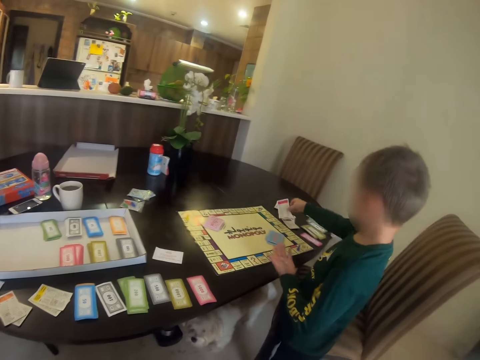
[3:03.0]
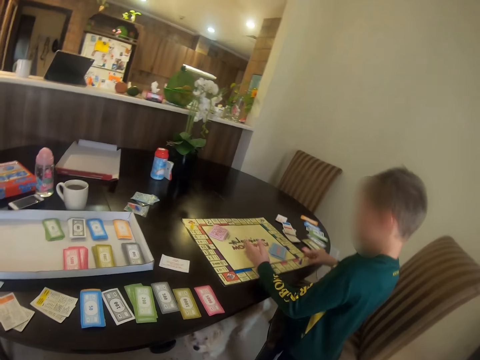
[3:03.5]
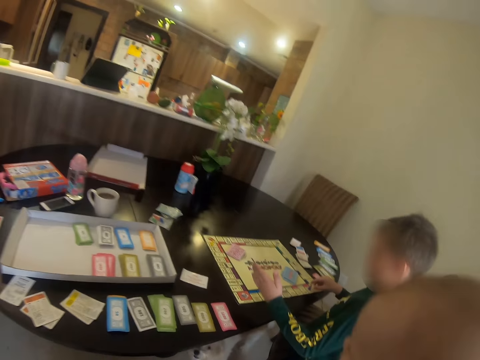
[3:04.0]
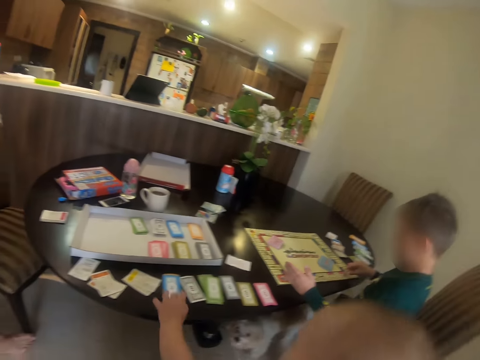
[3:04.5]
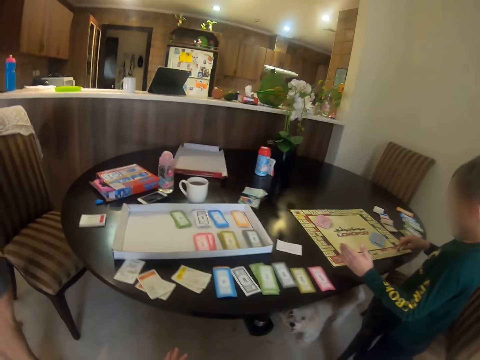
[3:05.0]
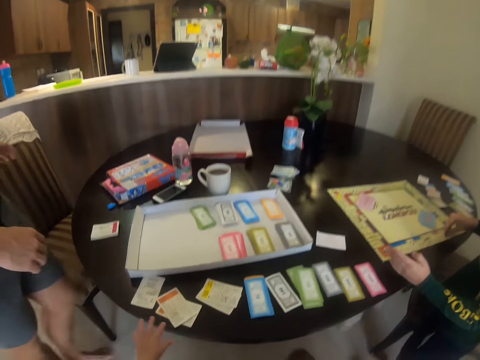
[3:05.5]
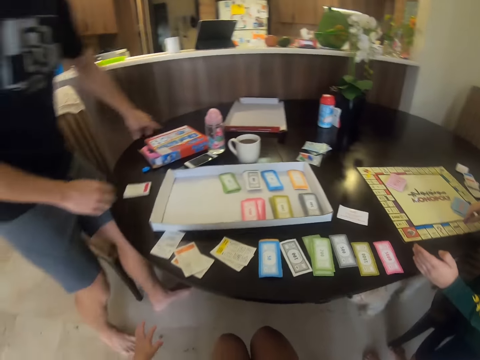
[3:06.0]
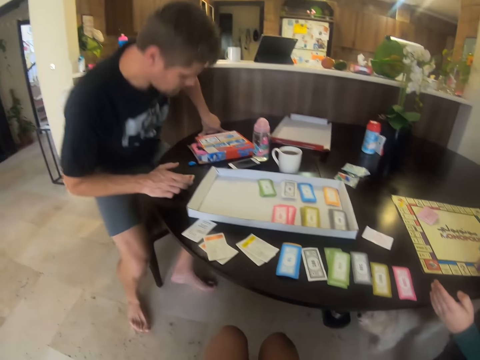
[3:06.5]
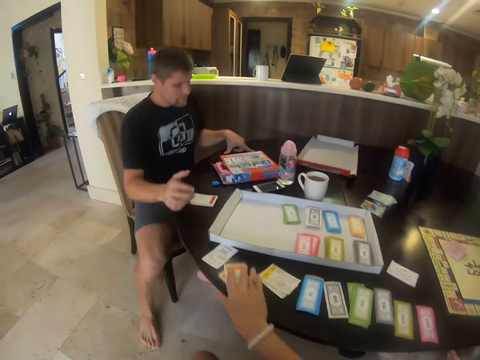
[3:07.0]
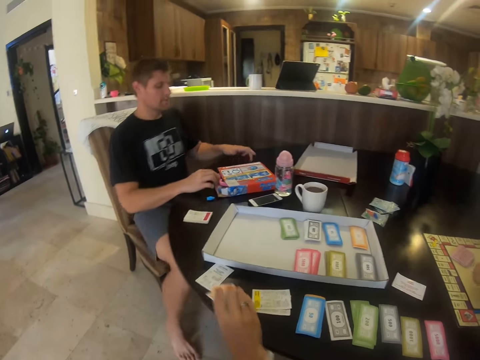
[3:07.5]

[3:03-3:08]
A child throws something on the chart. A person moves the card in the table. The camera wearer sits on the chair. A man sits on the chair. The camera wearer picks the card.

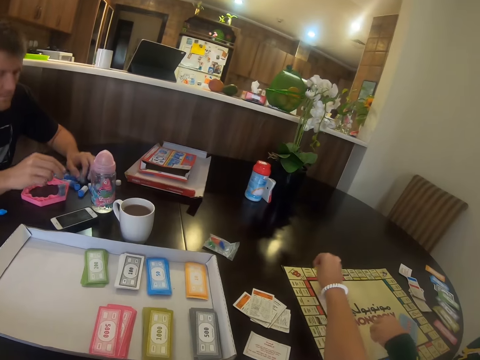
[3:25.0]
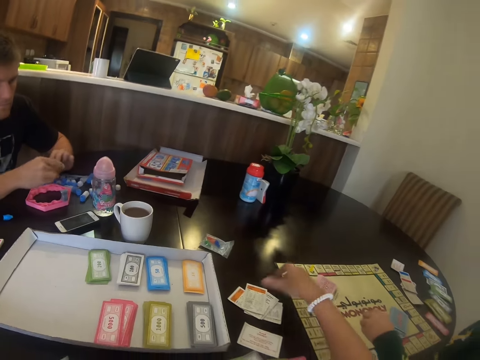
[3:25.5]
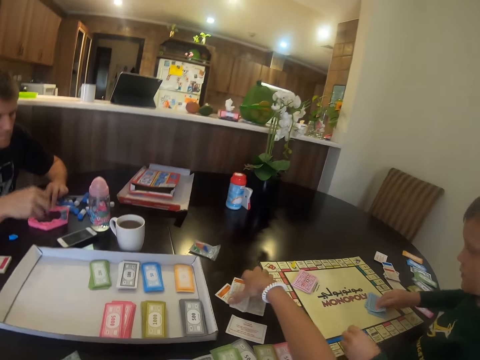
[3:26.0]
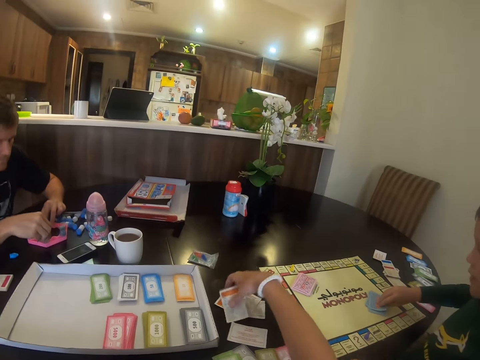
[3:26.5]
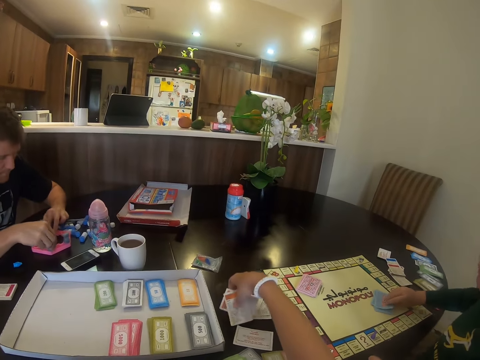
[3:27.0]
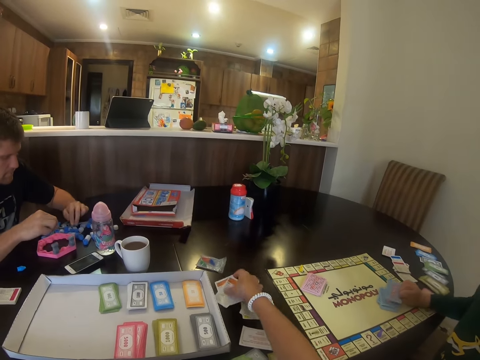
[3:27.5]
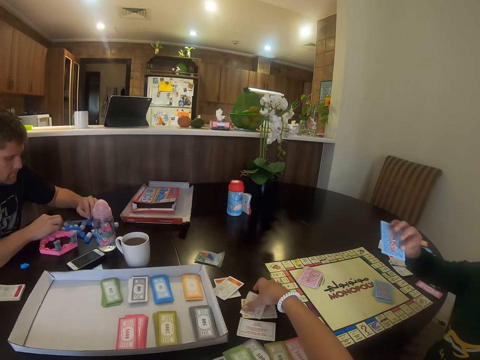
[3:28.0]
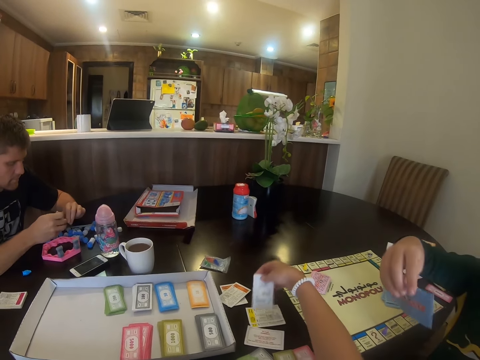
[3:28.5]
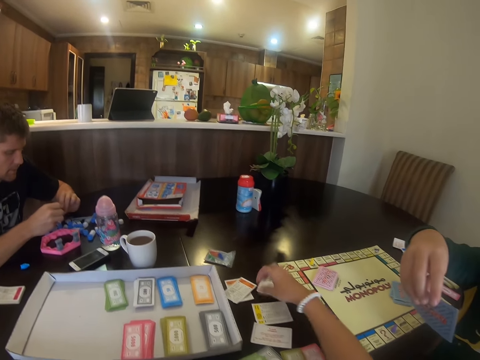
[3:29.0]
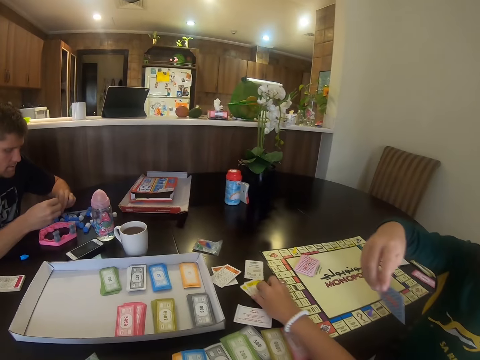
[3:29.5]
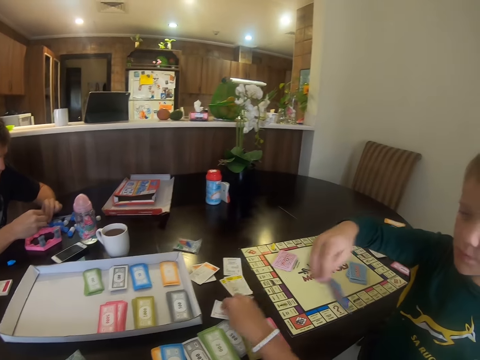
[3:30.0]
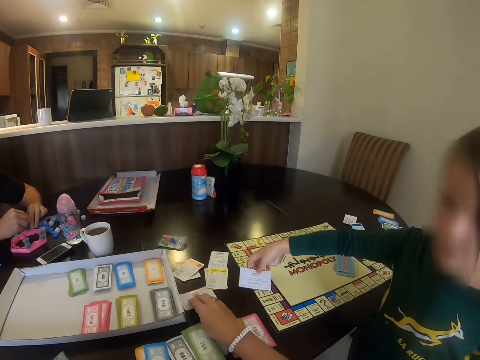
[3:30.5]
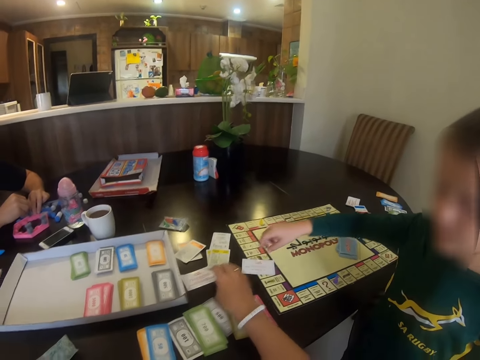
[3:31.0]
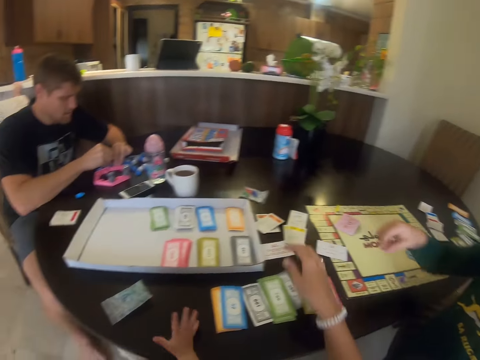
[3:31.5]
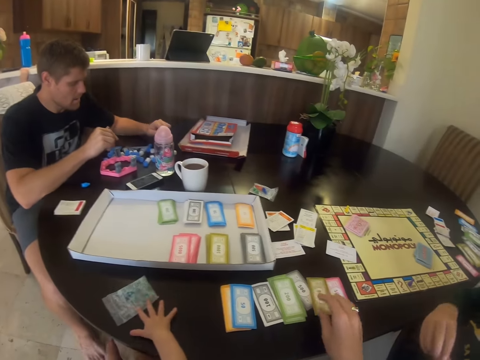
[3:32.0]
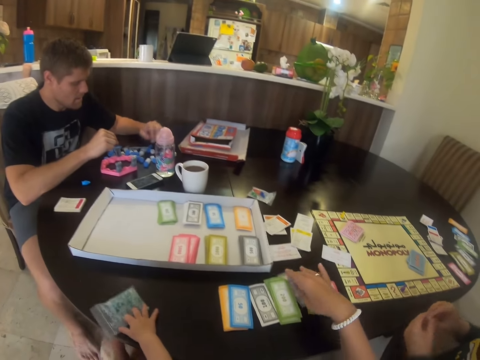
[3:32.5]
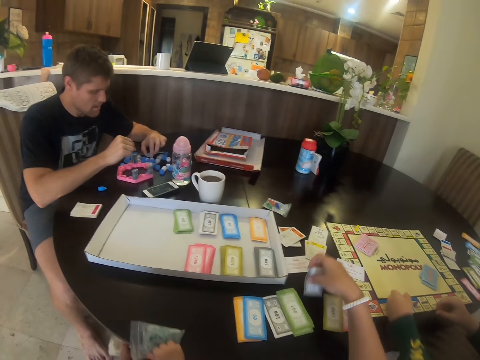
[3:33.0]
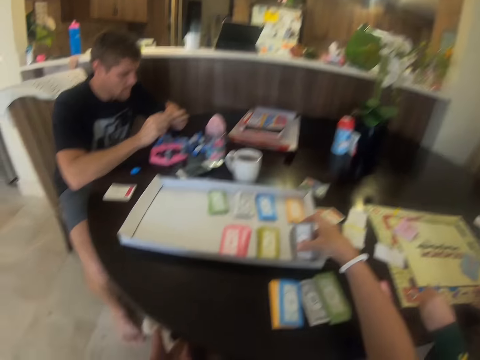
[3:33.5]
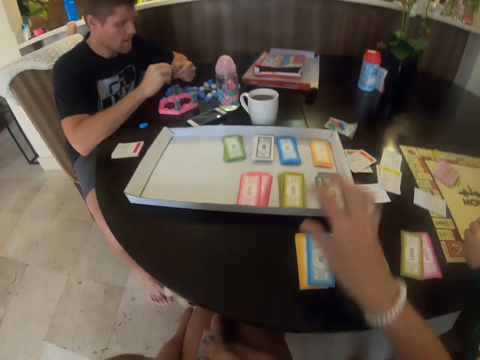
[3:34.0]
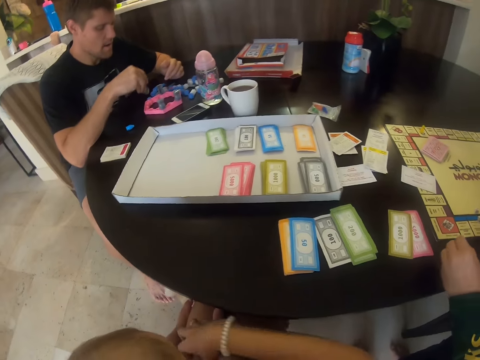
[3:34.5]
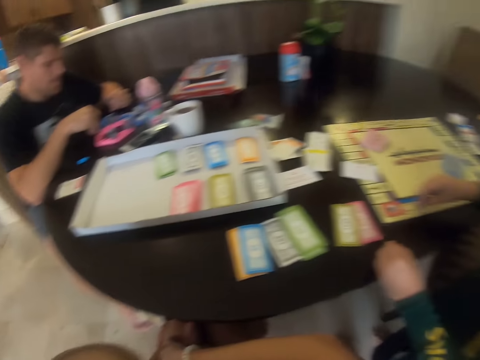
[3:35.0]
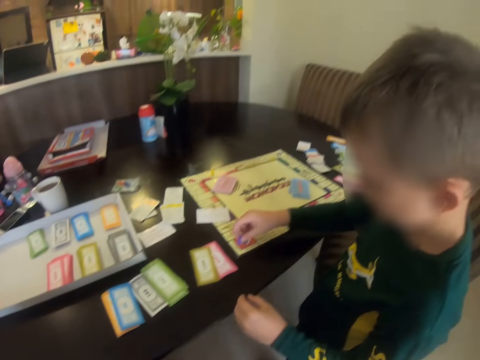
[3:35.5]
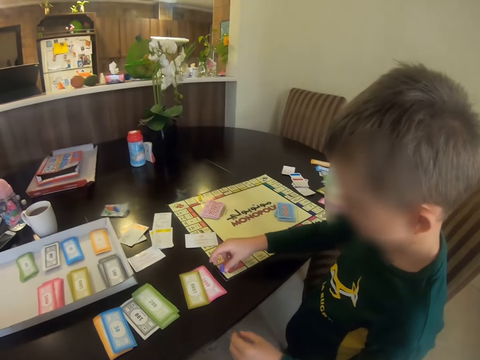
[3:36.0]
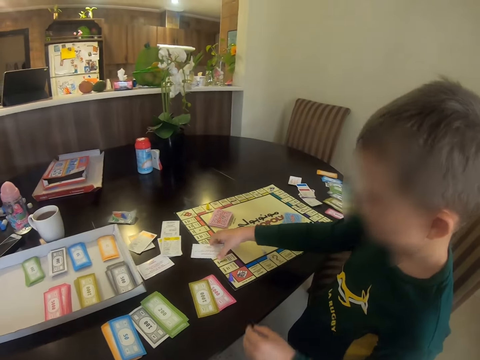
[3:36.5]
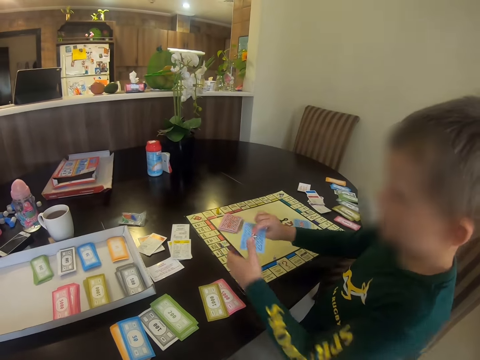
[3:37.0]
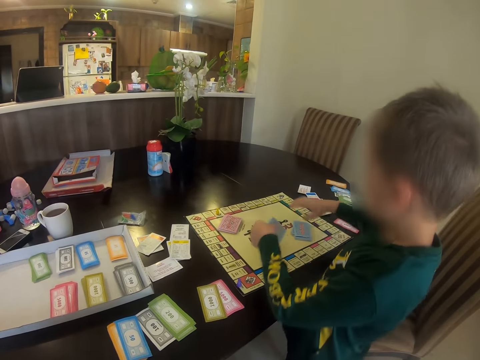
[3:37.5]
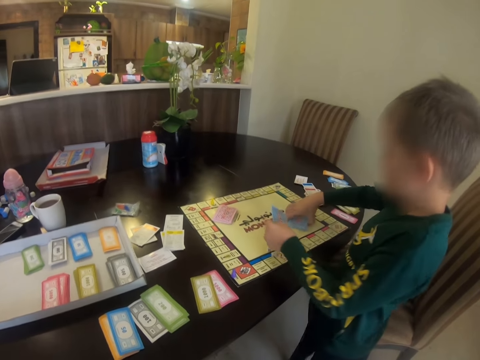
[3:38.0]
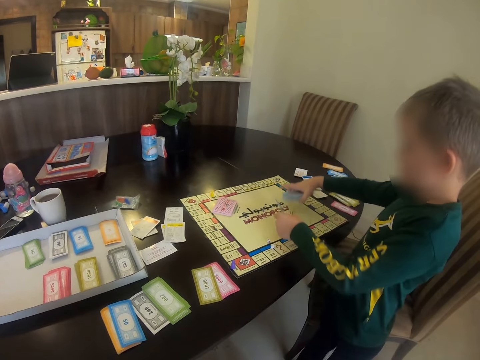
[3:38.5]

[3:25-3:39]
The camera wearer moves something on the chart. They pick a card. A child shows the card to the camera wearer. The camera wearer separates the cards. They touch something. The child holds the card. Another child places the card down. The other child holds a nylon. The camera wearer picks the card and puts the cards in the box. A man pulls the toy. The first child picks the card.

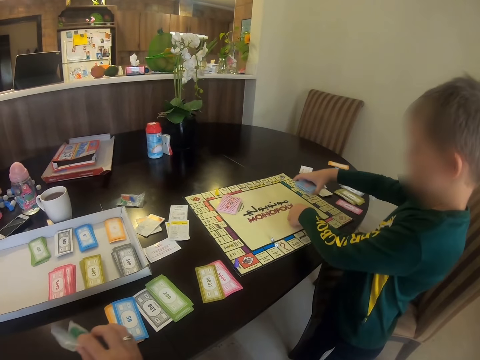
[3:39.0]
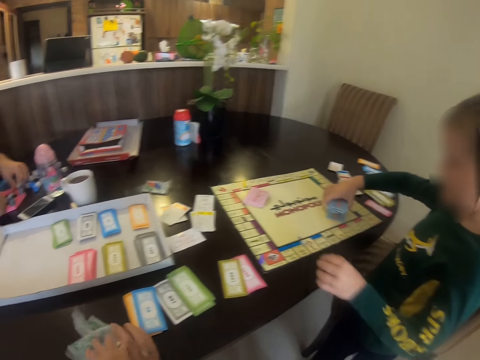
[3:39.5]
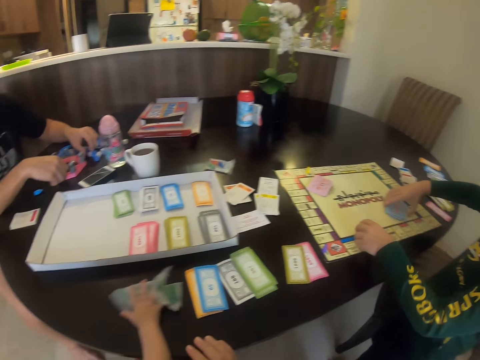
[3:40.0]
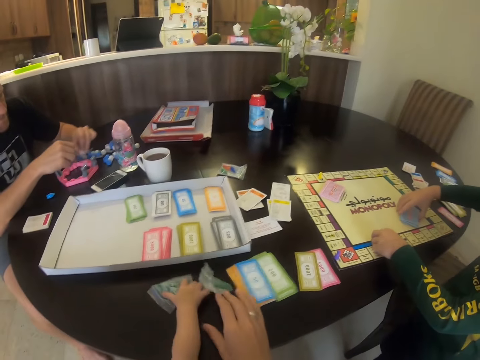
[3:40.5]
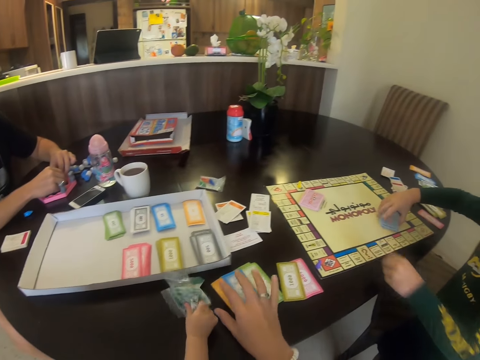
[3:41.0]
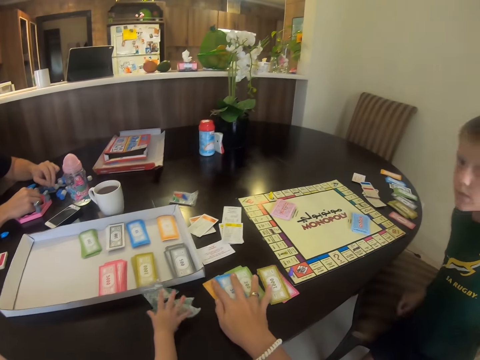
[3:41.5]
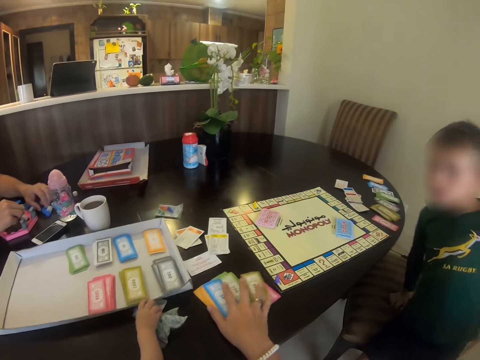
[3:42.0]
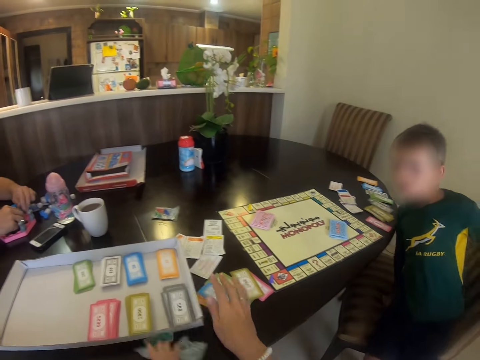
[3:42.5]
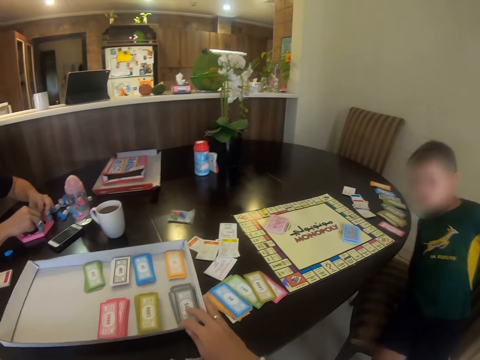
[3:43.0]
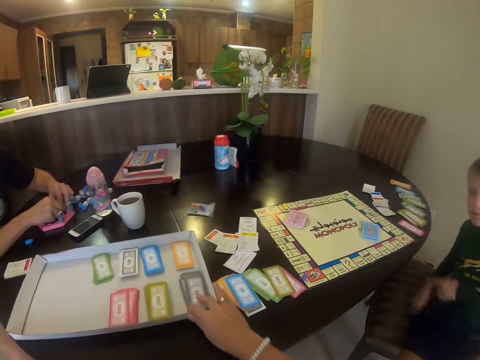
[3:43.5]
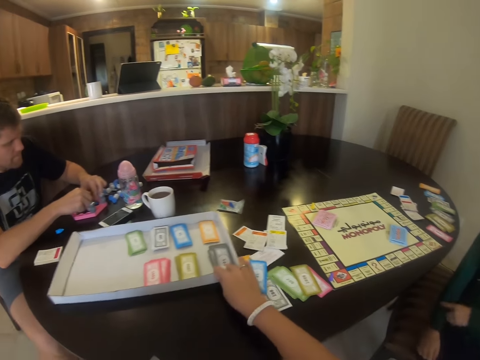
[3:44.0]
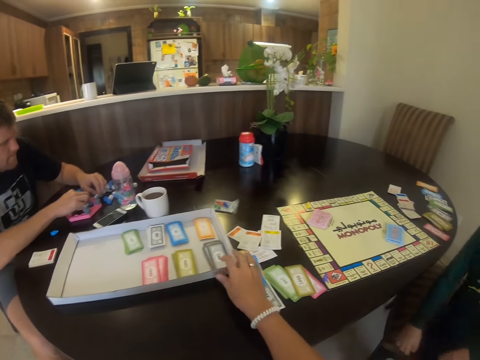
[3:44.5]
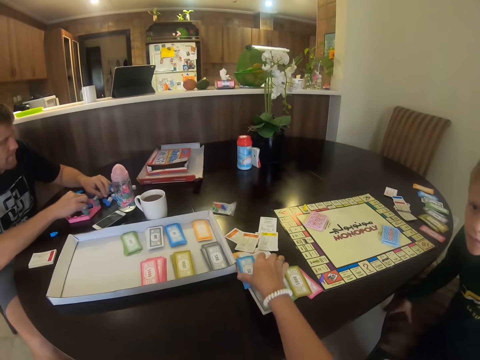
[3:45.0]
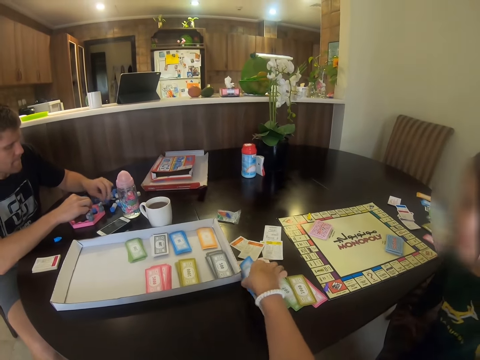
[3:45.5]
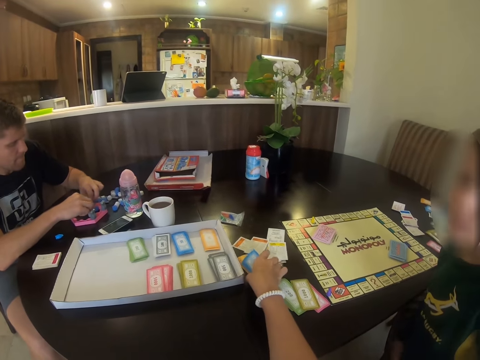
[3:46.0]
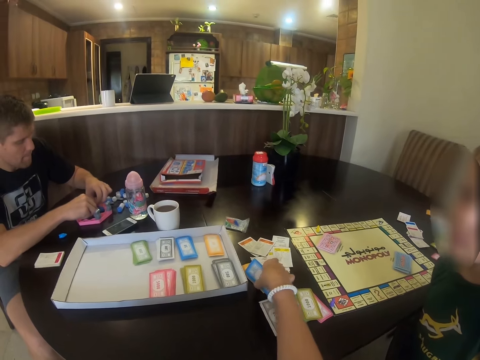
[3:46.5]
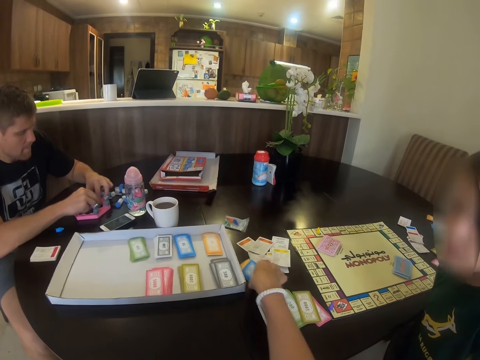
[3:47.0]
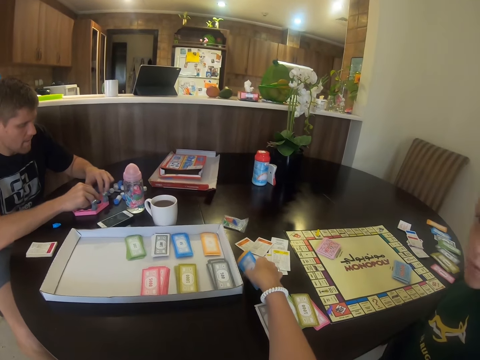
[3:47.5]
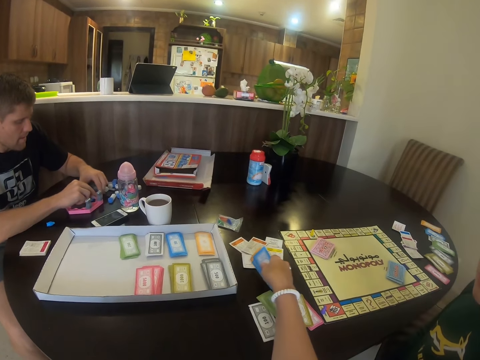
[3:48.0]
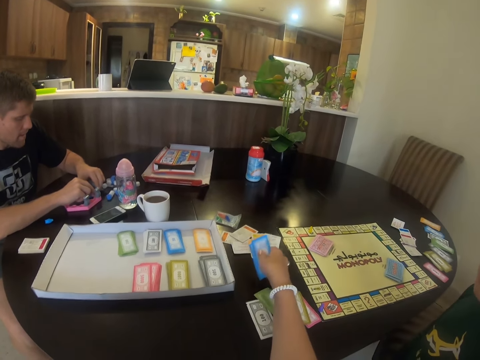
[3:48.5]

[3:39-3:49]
A child picks another card. The camera wearer puts a nylon on the table. A man fixes the toy. The camera wearer moves the cards. The child sits. The camera wearer touches the cards, holds the cards, holds the box, pushes the box and picks the card. The man fixes the toy. The camera wearer moves the cards.
